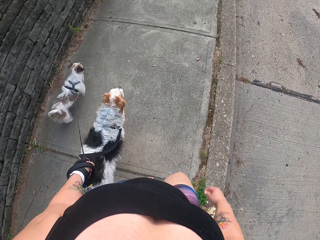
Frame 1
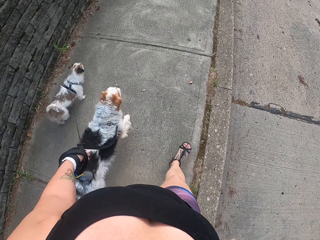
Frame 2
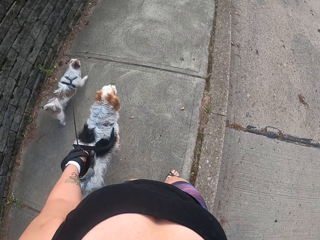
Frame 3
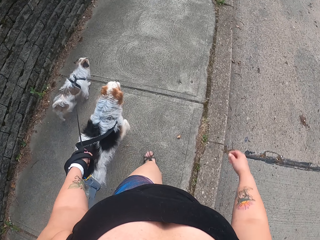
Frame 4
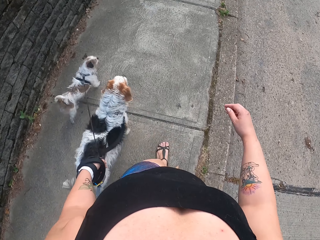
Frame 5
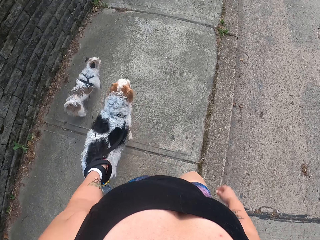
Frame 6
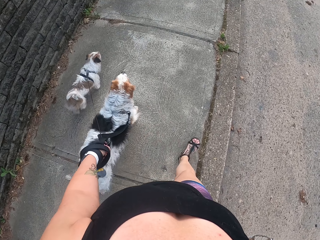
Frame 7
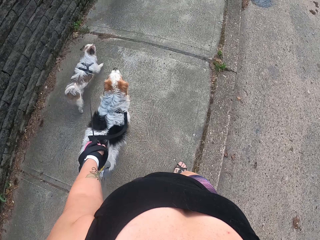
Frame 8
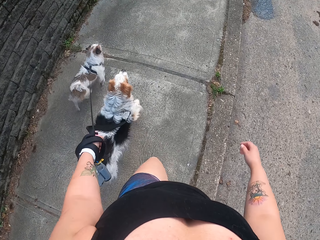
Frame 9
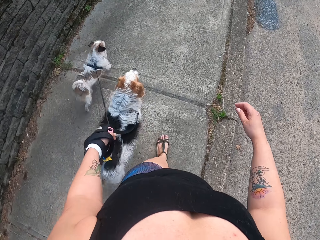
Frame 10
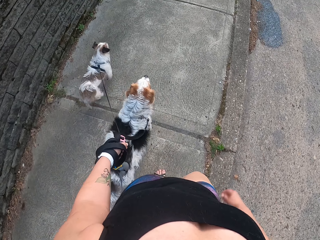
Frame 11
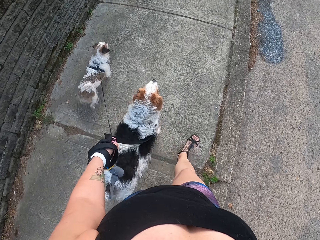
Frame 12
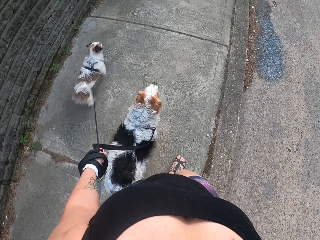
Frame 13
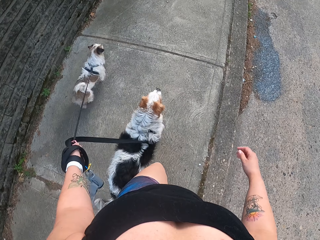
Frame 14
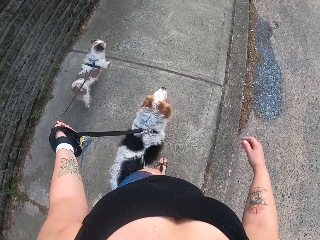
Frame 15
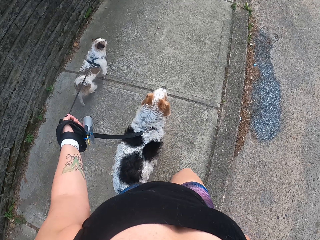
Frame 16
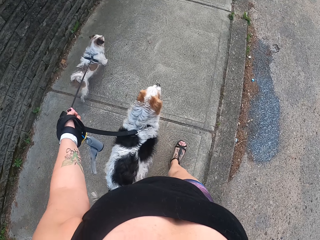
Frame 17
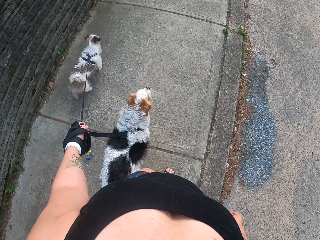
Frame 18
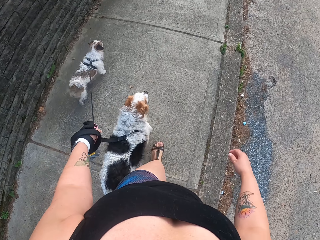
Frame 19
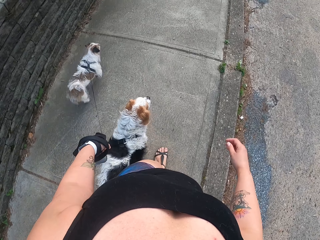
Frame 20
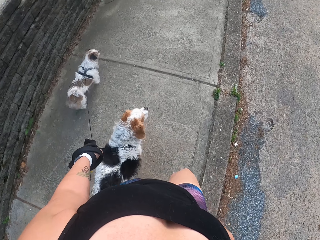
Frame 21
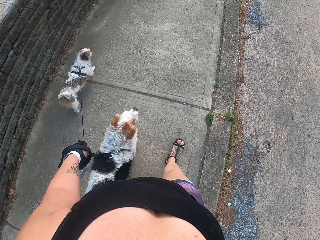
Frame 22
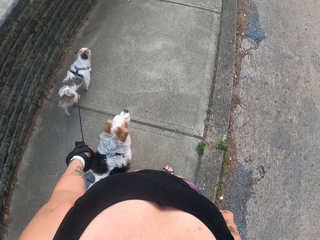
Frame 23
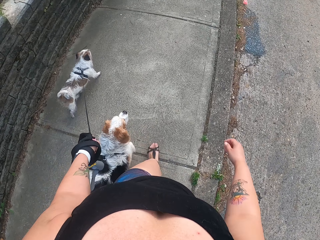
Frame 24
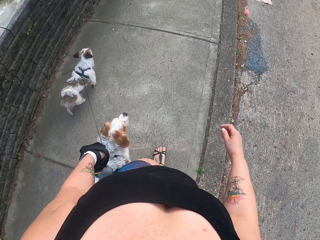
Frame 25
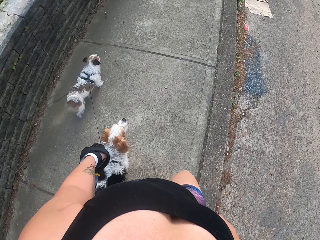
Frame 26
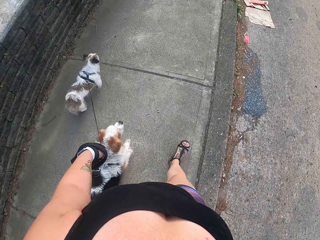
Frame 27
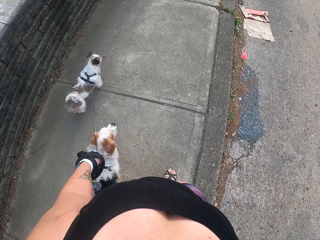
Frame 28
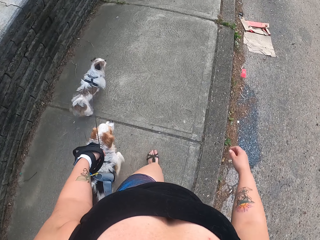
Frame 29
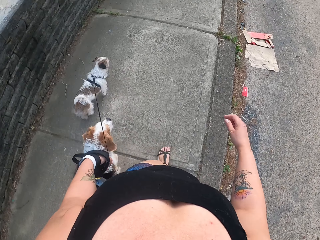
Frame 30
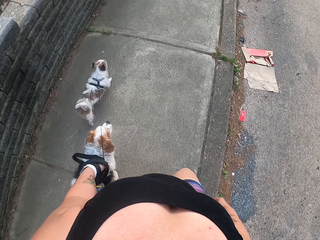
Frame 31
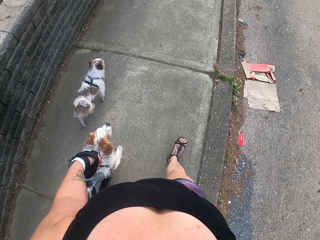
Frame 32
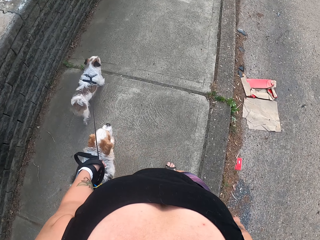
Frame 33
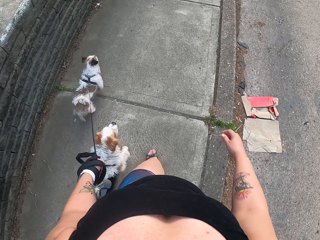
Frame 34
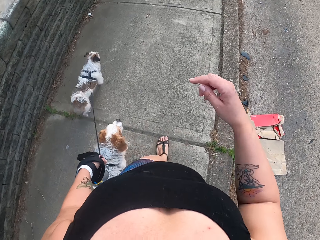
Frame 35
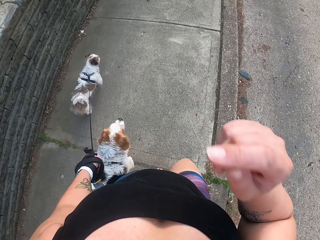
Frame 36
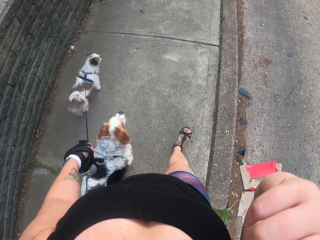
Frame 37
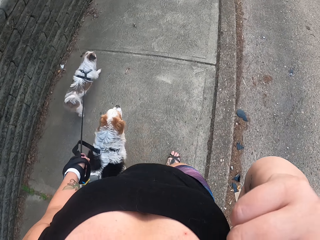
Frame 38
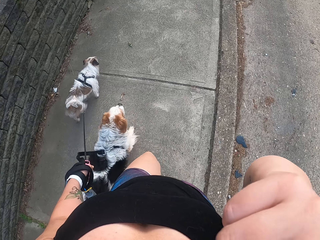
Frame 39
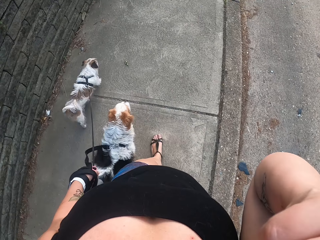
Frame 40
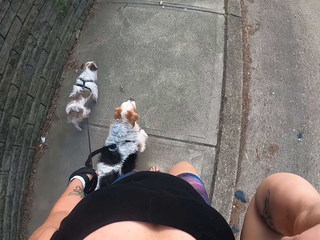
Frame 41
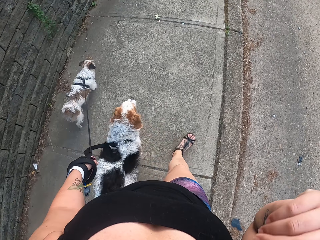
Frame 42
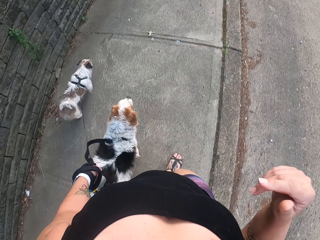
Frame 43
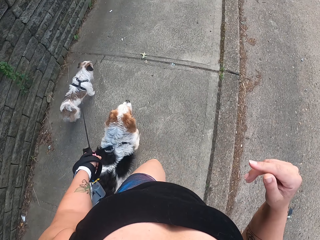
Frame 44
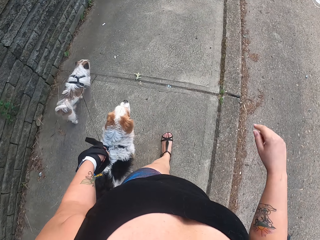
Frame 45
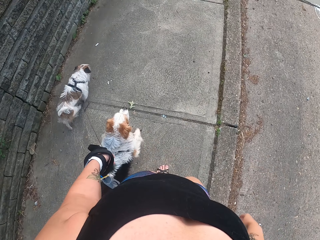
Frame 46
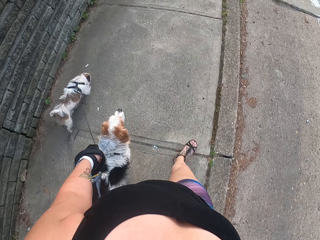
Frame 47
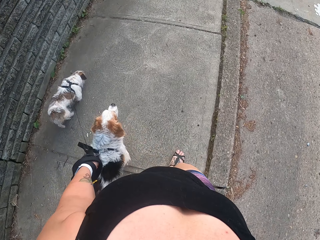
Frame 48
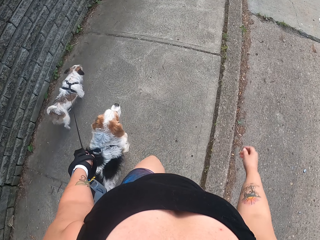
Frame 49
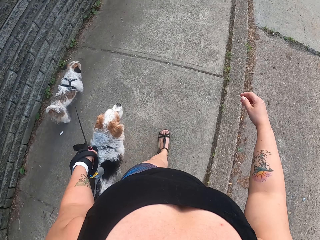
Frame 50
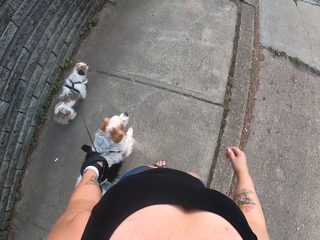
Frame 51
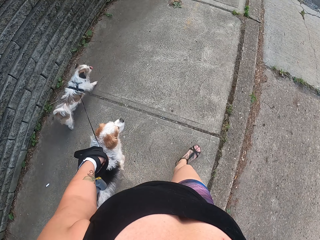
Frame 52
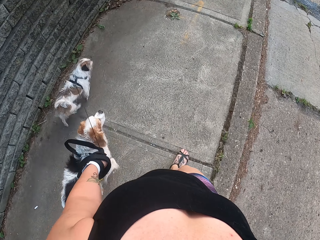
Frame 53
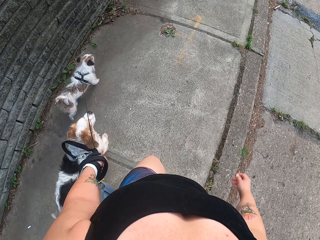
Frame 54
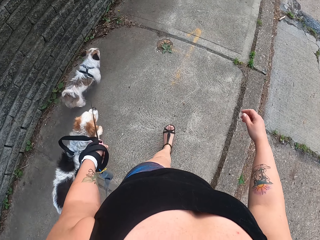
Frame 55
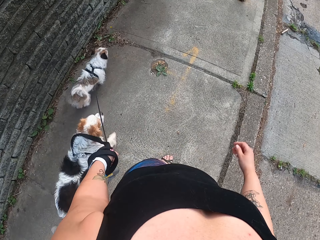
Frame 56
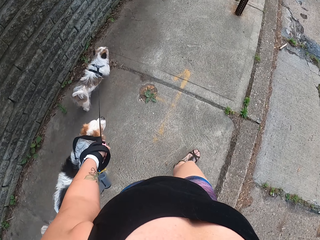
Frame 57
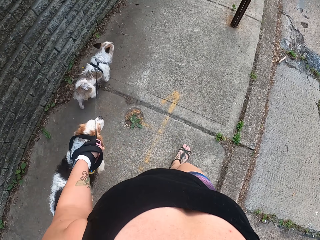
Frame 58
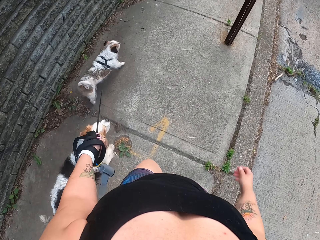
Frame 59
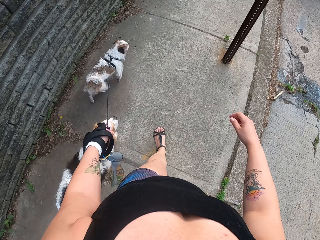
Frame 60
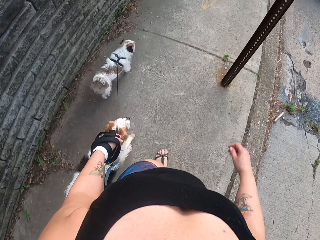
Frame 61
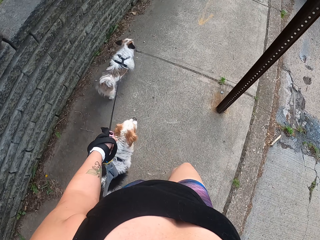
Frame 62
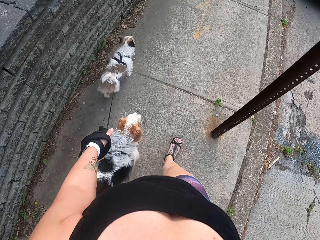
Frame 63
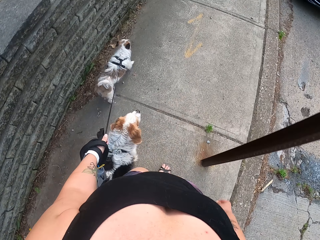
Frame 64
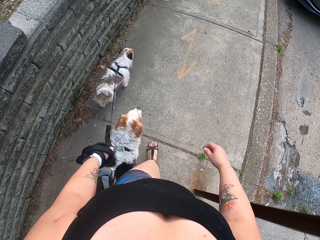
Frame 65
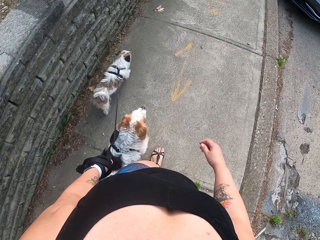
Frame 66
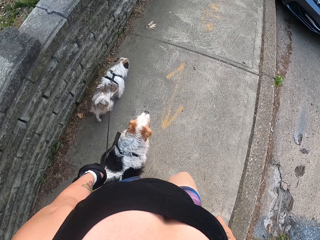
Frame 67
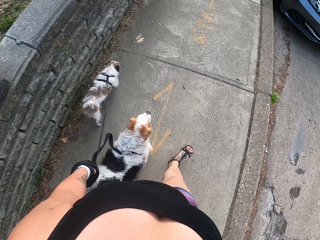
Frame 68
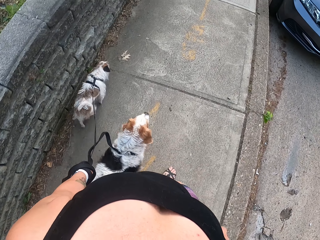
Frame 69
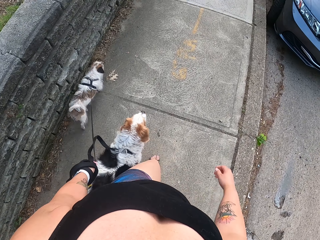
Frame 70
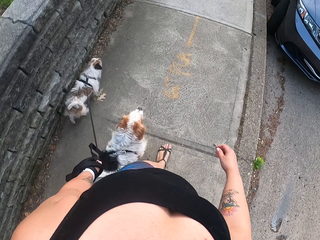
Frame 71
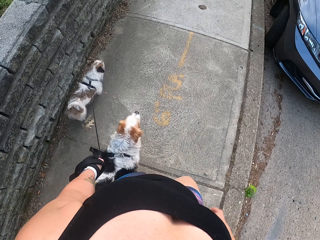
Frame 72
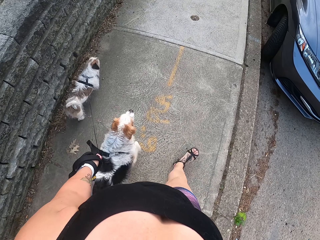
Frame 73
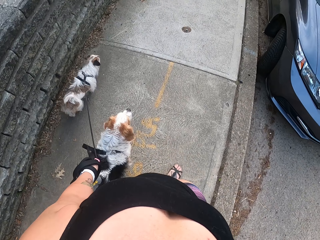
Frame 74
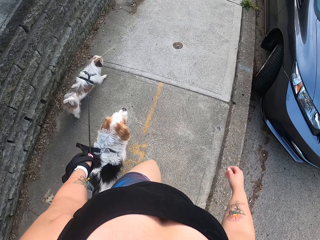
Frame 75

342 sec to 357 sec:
The camera wearer lifts a hand to the face on the way. They drop the hand on their way. They pull the dogs on the footpath.

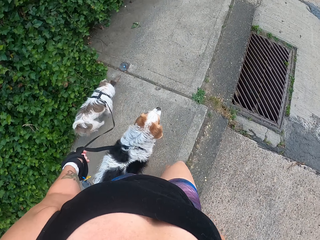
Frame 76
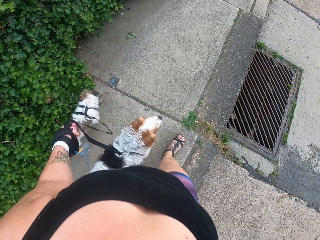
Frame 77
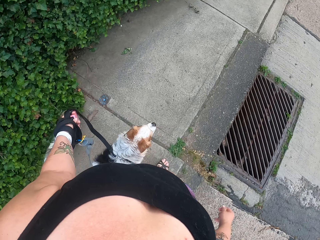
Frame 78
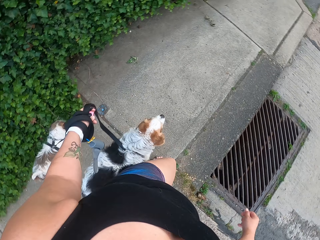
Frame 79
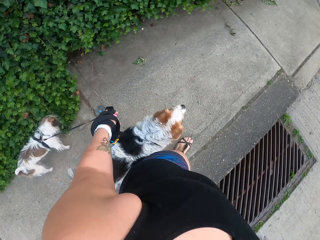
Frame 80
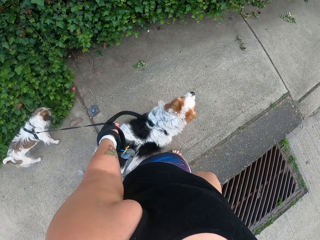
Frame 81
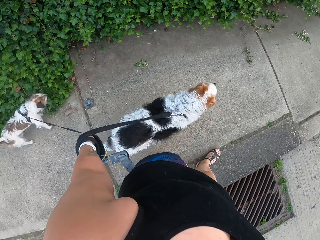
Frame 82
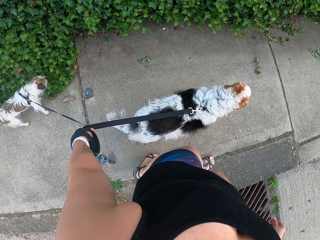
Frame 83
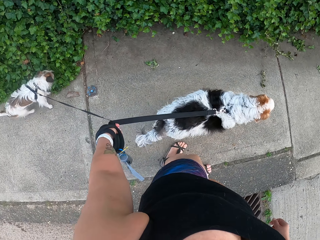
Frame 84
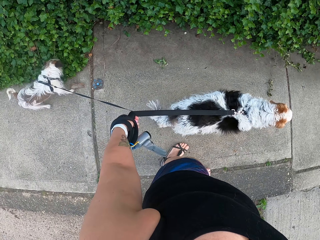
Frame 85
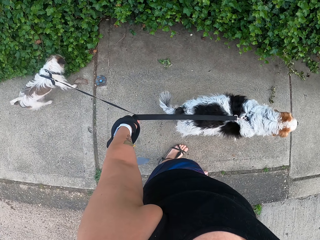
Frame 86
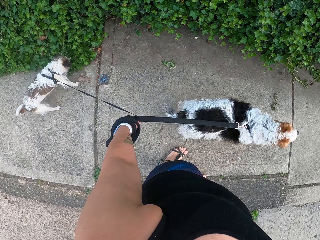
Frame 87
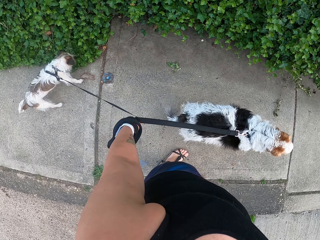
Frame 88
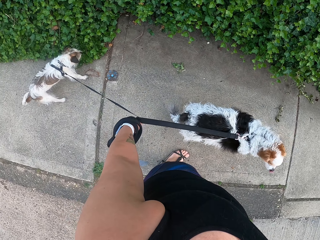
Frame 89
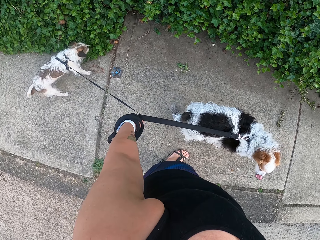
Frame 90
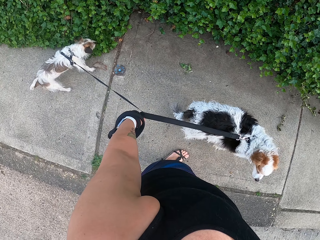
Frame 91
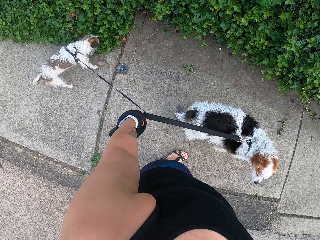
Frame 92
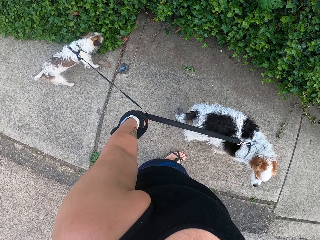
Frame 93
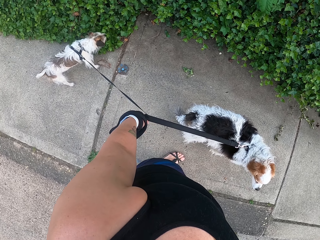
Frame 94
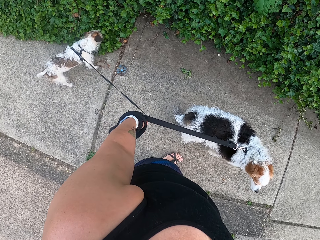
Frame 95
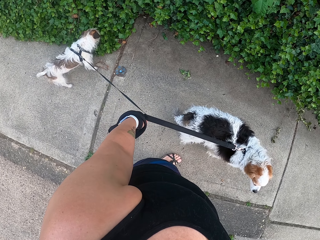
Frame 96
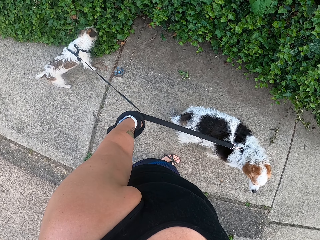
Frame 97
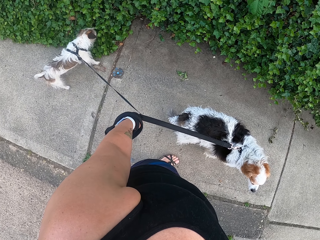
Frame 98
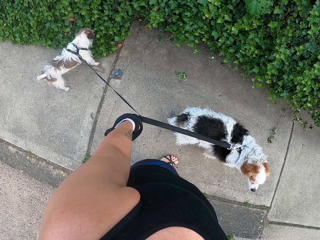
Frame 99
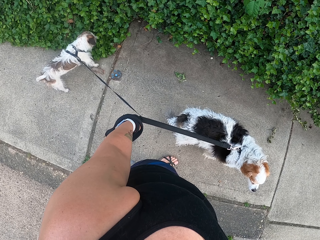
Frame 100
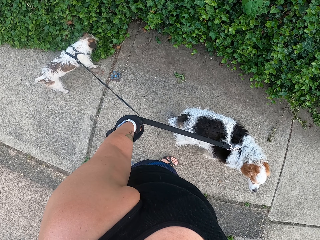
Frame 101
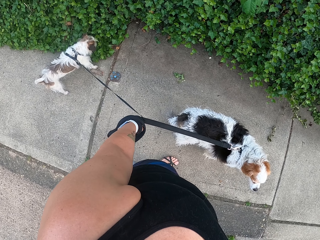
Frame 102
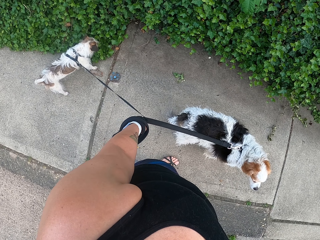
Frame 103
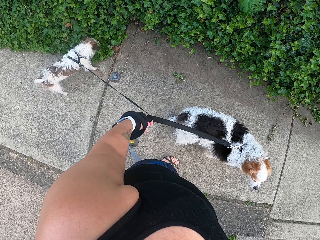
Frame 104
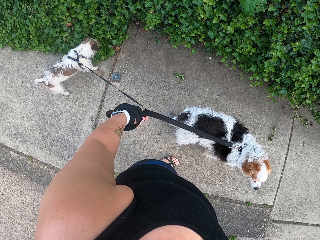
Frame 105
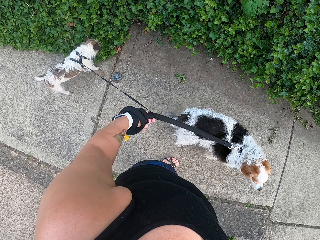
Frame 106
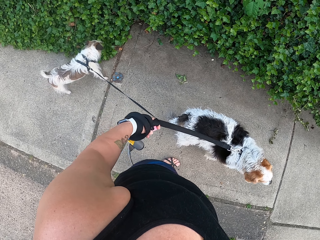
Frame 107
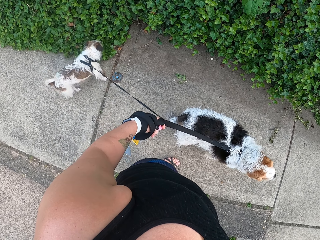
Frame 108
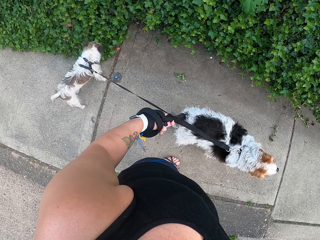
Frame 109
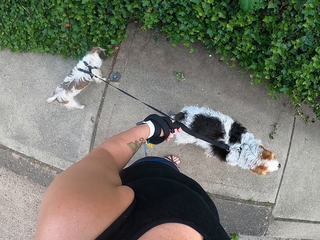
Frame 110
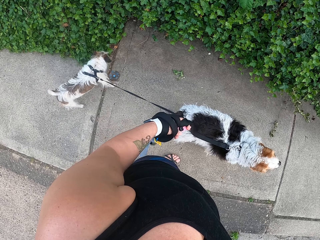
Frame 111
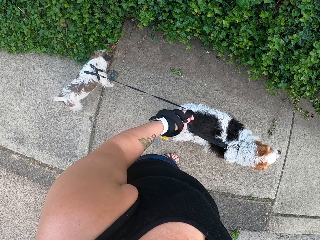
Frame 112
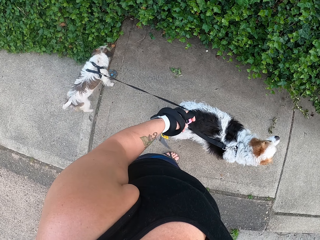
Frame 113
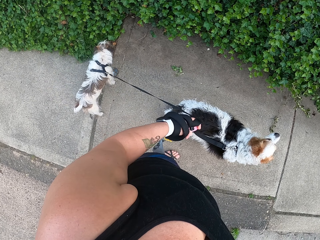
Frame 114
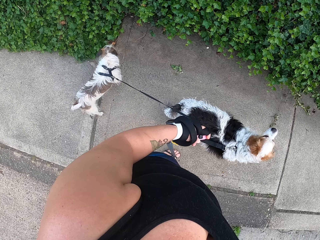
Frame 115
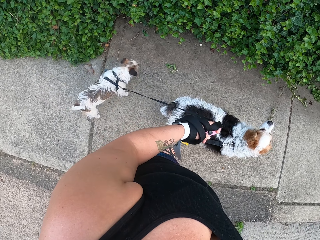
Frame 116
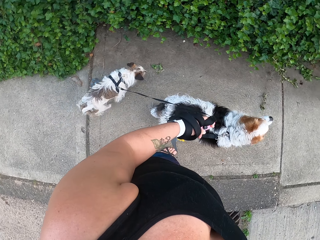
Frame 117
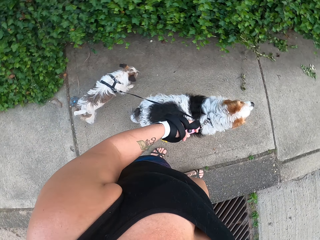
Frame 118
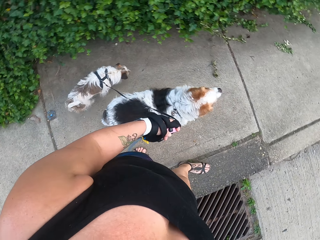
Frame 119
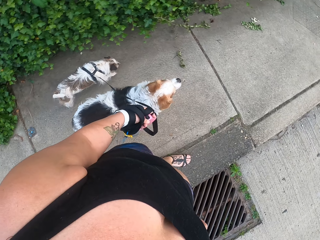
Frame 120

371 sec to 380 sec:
The camera wearer stands with the dogs on the footpath. They look at the dog.
